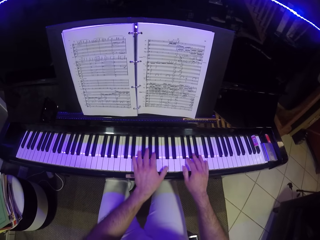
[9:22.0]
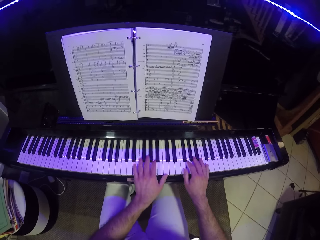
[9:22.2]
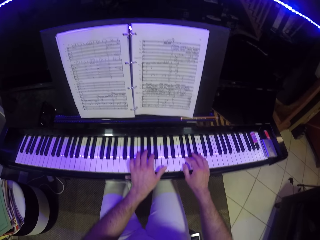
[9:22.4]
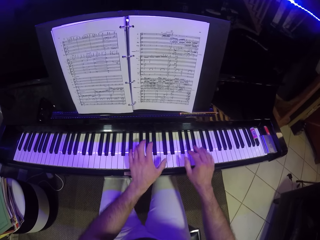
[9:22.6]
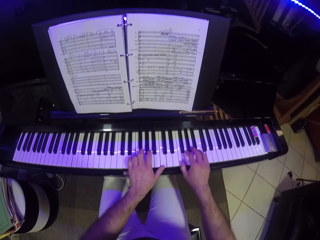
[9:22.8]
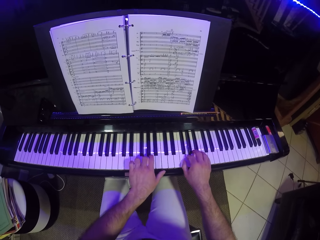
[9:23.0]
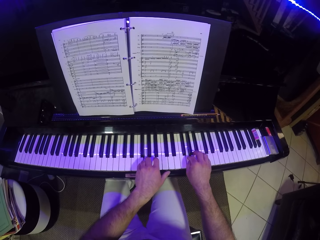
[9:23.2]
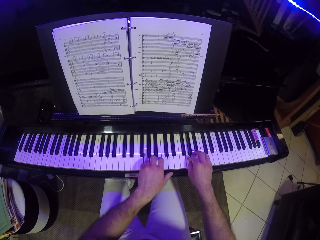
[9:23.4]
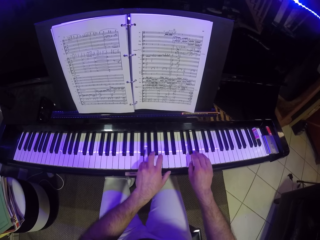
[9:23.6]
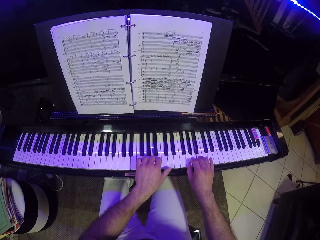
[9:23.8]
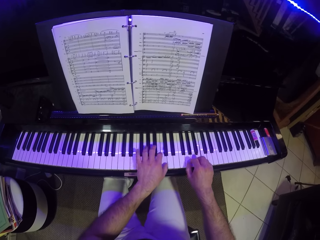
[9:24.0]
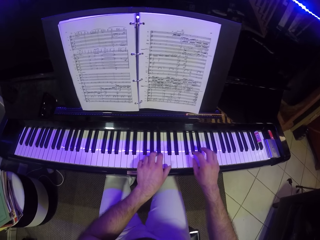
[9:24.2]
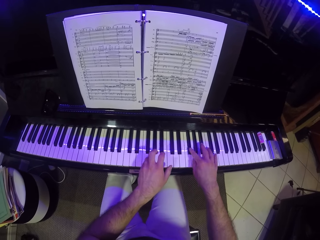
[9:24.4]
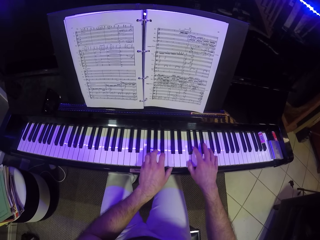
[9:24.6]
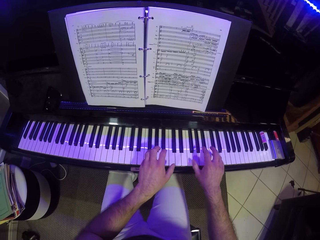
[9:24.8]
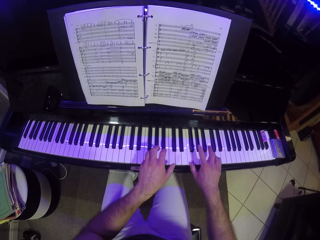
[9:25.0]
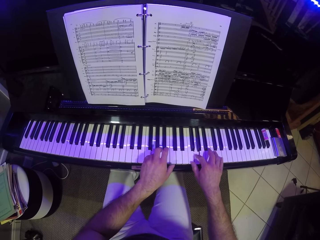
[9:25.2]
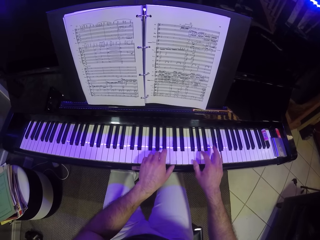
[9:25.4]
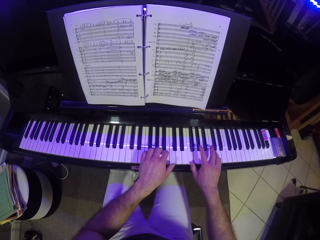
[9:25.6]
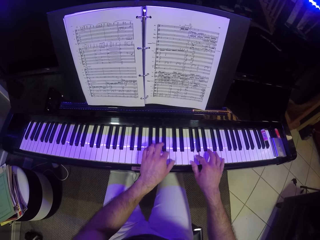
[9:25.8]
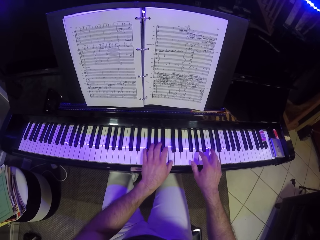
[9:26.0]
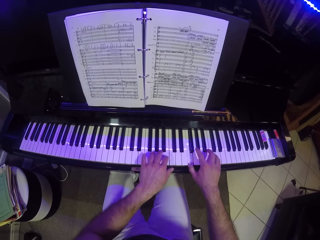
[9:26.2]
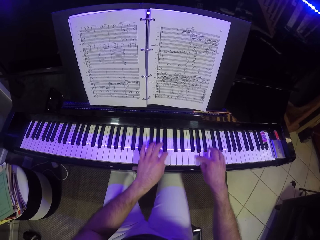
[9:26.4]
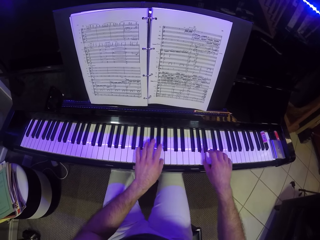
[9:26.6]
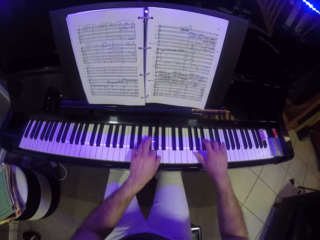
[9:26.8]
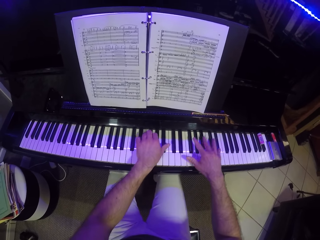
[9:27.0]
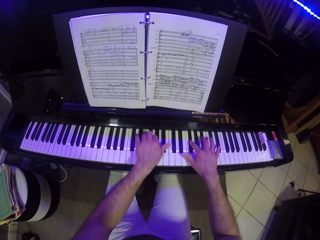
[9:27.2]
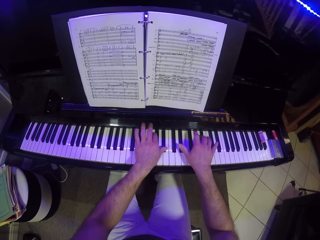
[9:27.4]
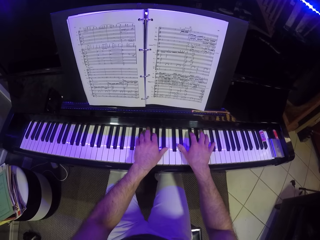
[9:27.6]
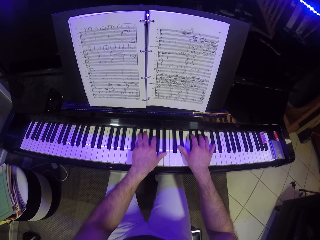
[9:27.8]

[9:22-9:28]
The camera wearer plays the music keyboard with both hands.

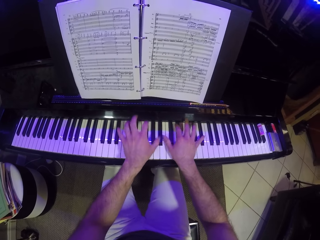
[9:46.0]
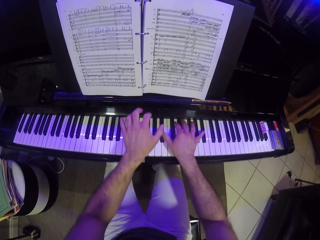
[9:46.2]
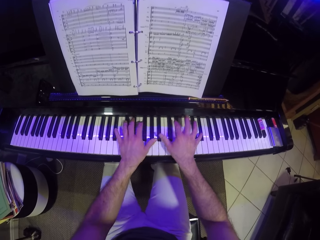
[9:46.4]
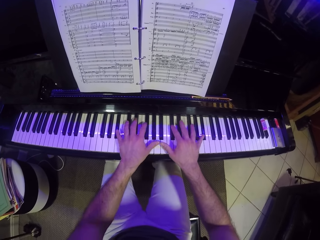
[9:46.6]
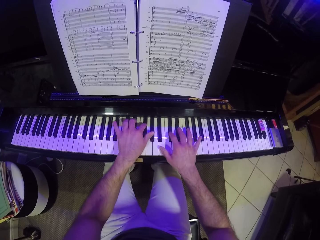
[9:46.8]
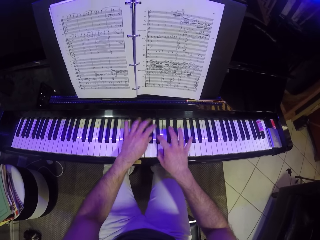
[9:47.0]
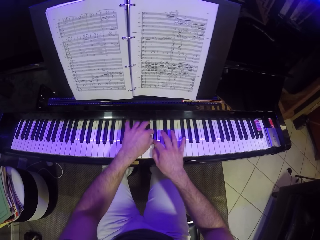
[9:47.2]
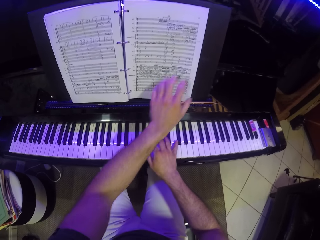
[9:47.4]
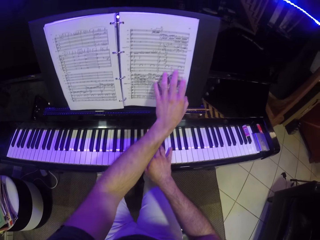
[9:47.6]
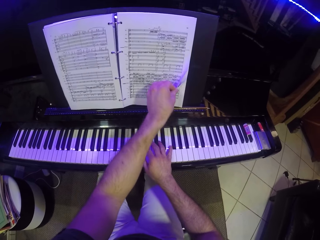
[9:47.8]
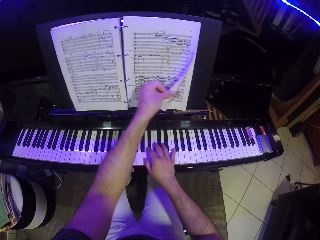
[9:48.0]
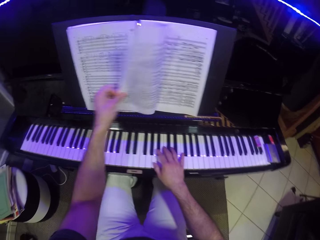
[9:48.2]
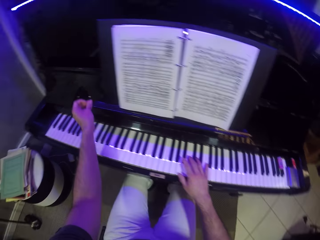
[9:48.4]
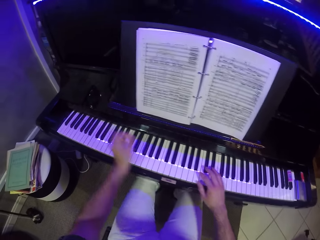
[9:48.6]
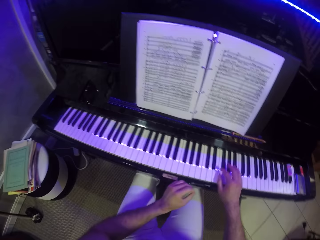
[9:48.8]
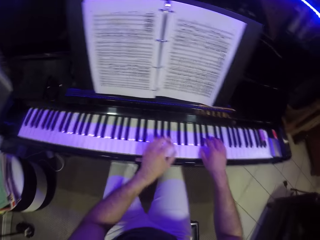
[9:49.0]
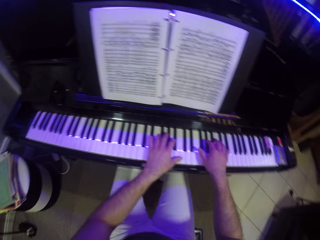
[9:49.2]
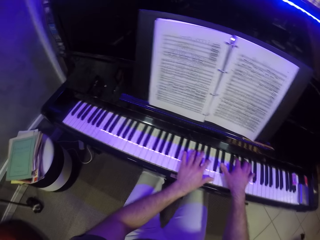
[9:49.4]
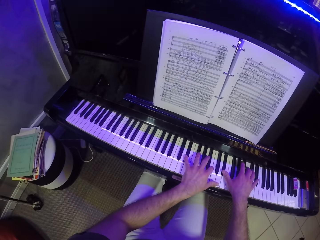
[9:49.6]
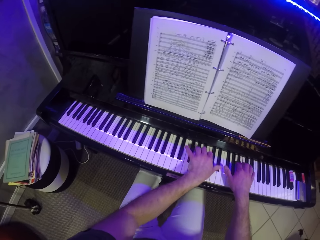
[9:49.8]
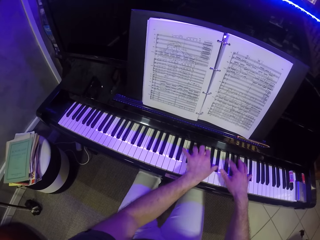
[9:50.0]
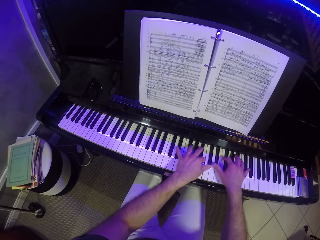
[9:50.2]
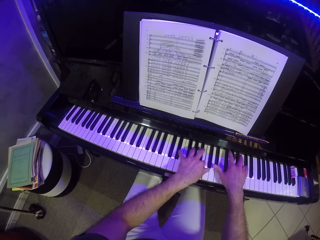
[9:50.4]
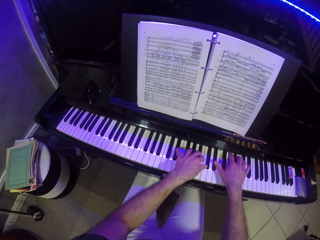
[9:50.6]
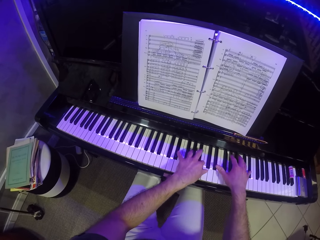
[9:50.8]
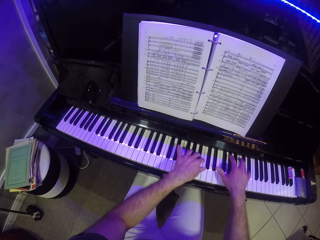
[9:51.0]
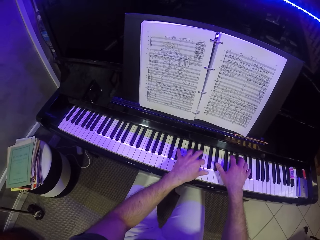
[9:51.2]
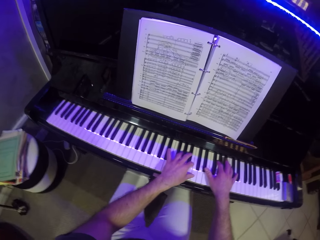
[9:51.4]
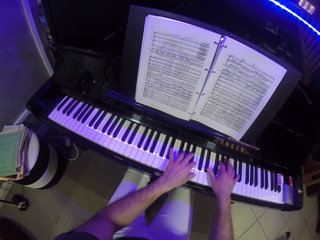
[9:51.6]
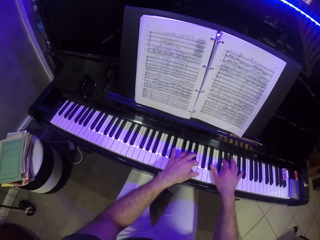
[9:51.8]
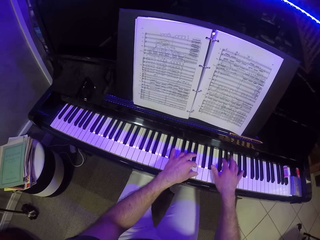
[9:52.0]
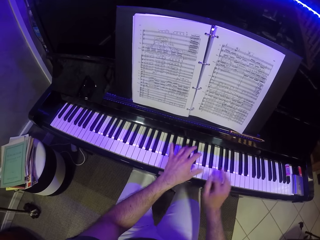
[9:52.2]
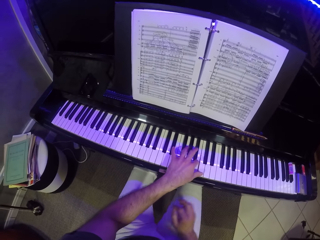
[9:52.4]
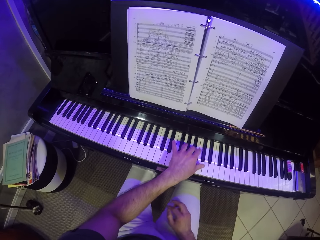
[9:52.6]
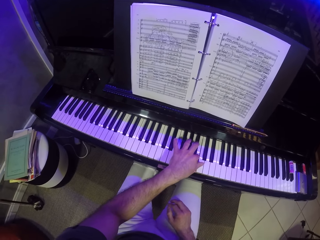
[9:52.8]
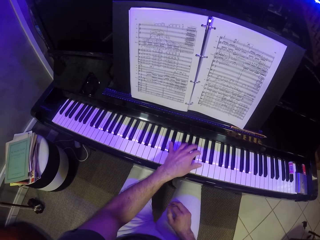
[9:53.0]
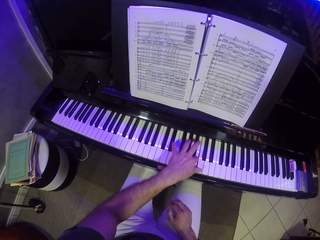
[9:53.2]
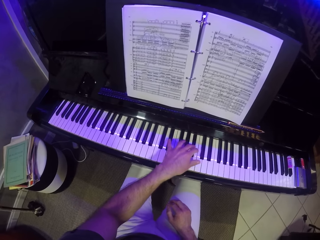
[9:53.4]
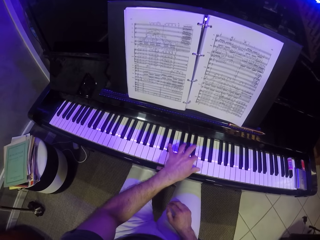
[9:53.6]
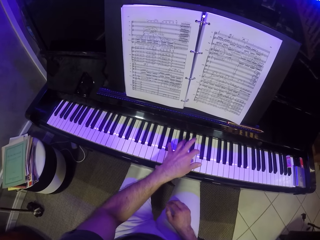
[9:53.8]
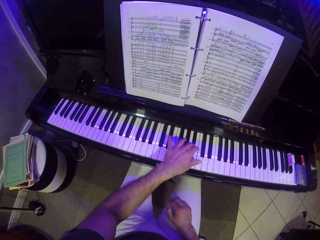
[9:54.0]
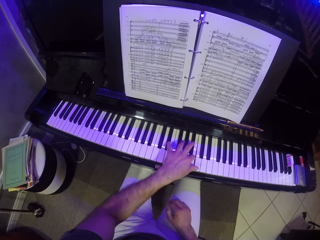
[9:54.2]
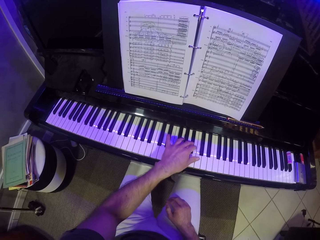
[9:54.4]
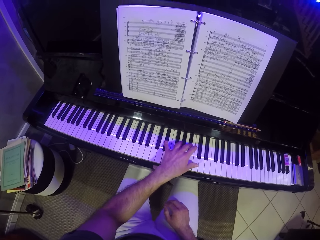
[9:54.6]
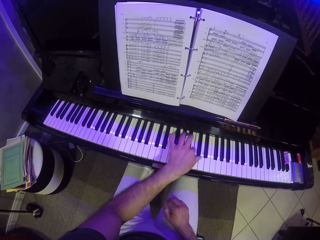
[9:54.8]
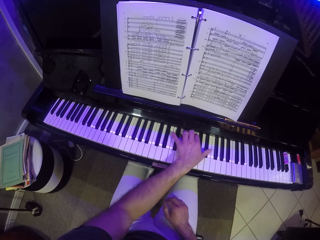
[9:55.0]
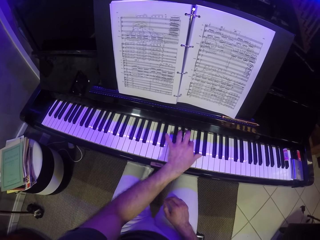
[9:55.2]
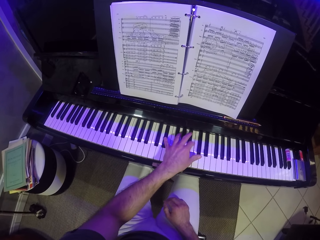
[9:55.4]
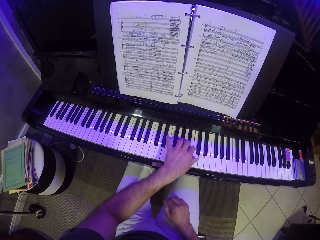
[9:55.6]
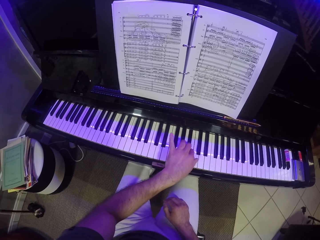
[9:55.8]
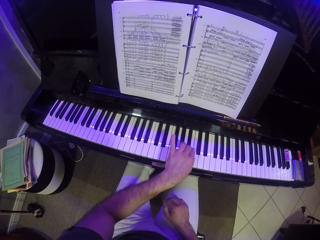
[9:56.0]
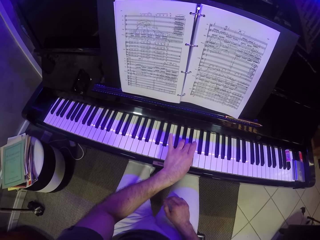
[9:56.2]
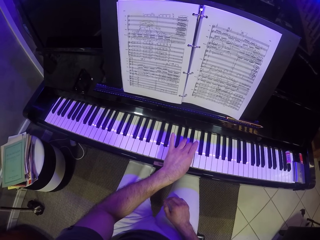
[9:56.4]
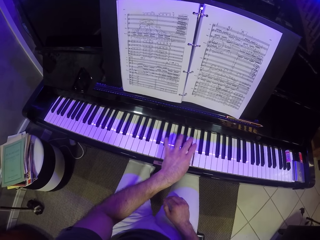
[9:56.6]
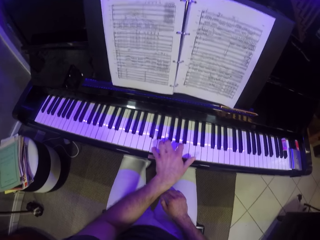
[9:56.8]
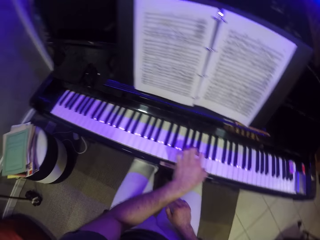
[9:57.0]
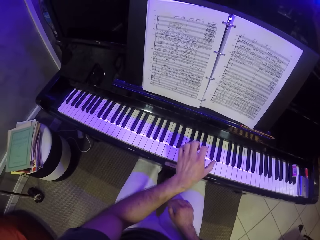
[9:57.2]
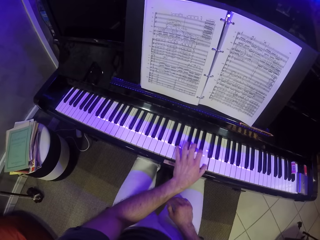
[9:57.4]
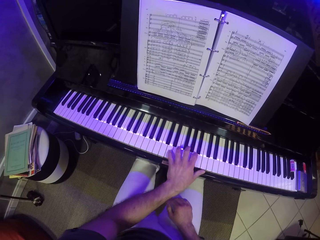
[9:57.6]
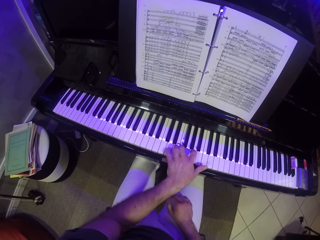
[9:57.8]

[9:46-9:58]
The camera wearer turns a sheet of a music sheet on a music rack on the keyboard with his left hand. He opens a music book with his left hand. He plays the music keyboard with both hands. He plays the music keyboard with his left hand.

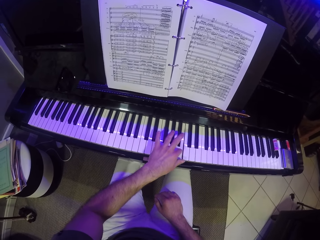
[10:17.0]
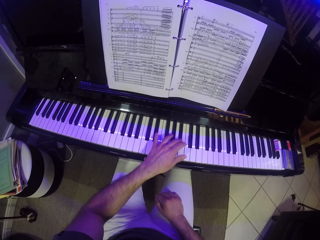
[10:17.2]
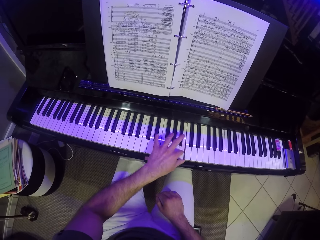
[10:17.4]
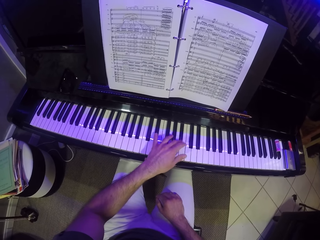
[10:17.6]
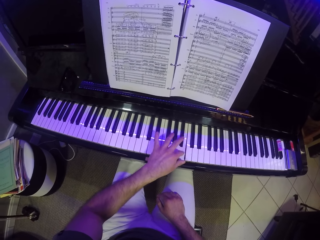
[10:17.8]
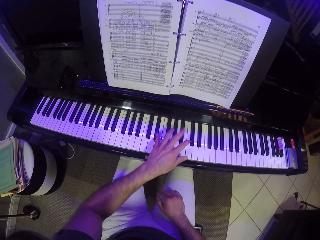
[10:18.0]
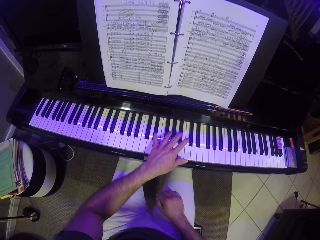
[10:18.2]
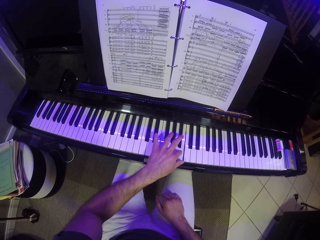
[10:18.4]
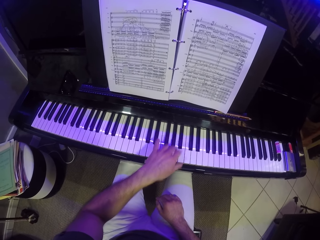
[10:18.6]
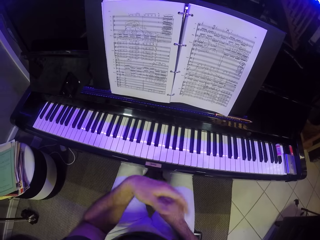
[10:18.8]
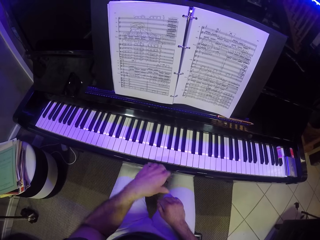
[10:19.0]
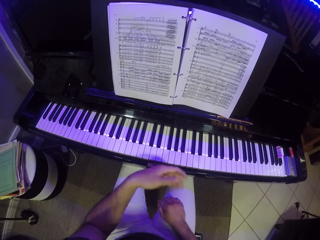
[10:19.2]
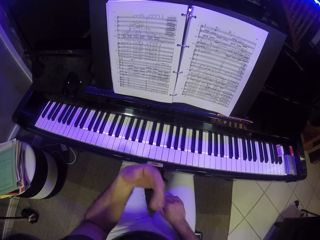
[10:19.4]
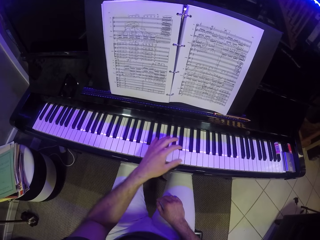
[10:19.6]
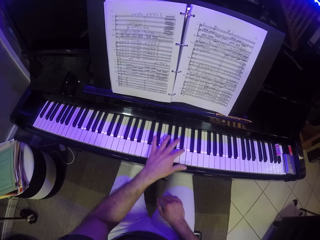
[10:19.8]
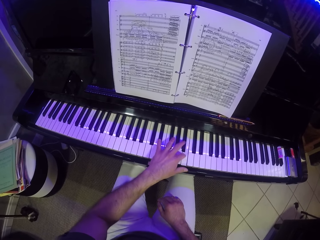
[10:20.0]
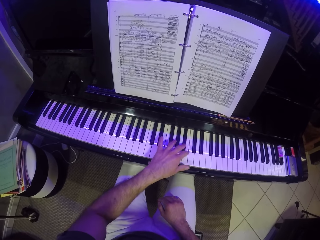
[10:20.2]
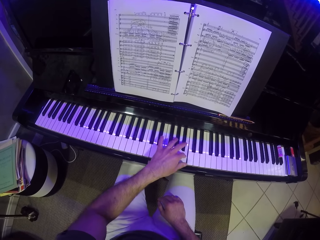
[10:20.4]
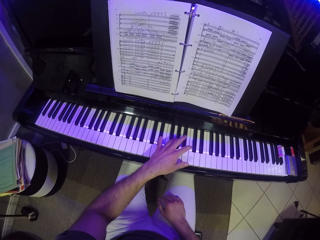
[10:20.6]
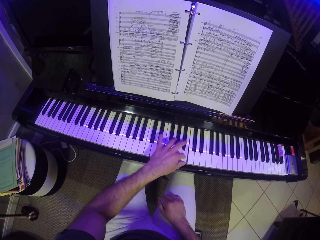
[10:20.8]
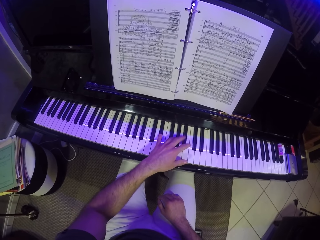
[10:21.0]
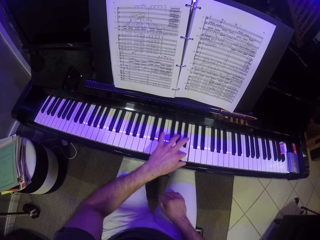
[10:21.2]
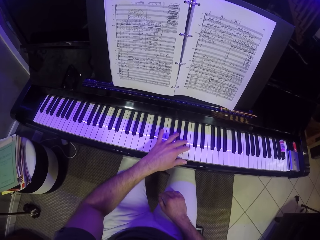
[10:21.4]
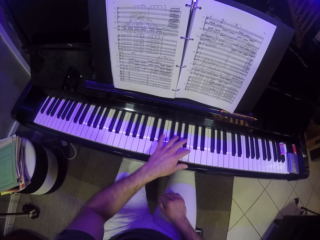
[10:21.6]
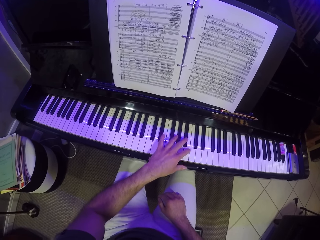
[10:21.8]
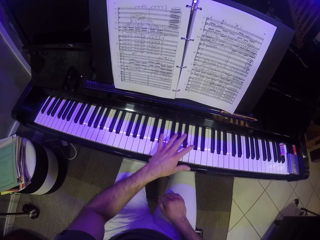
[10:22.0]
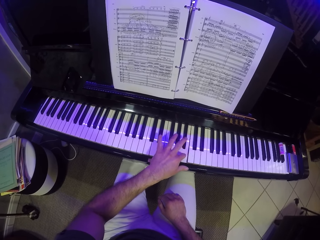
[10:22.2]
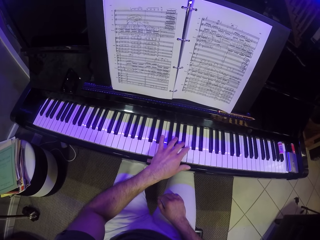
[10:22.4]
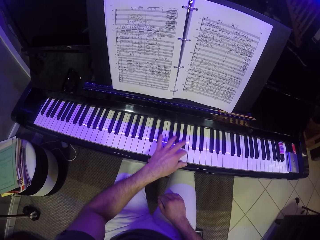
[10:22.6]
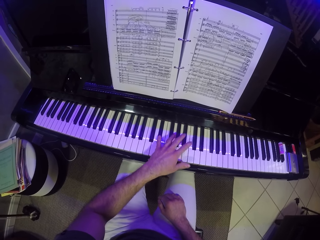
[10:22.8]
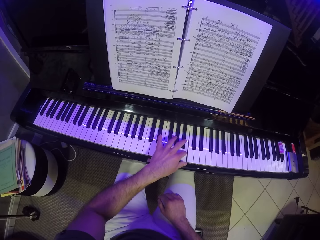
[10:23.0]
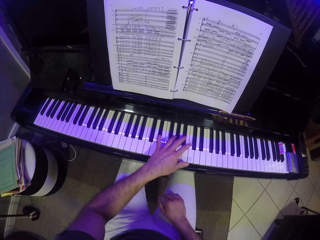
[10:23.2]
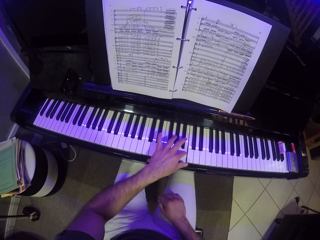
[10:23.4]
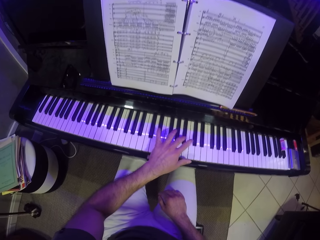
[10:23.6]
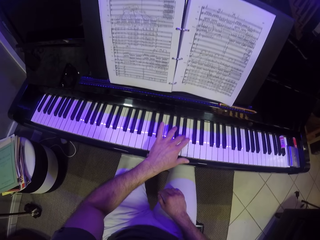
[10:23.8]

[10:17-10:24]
The camera wearer sits on the chair on the floor. He plays the music keyboard with his left hand.
